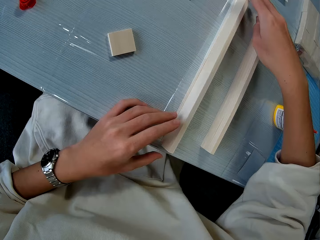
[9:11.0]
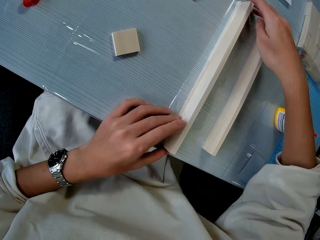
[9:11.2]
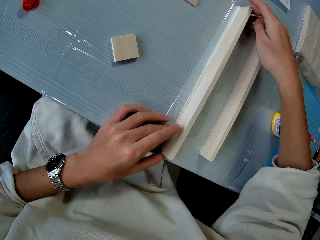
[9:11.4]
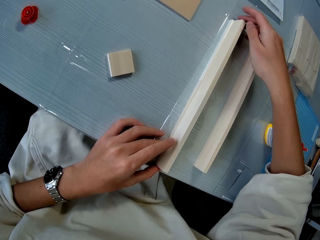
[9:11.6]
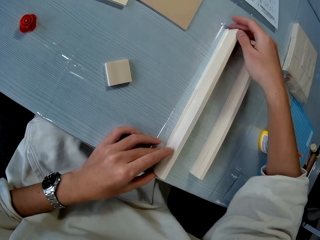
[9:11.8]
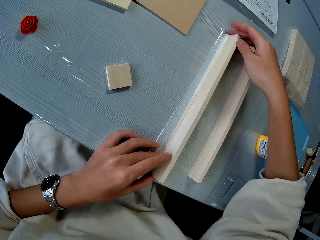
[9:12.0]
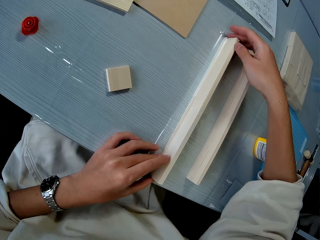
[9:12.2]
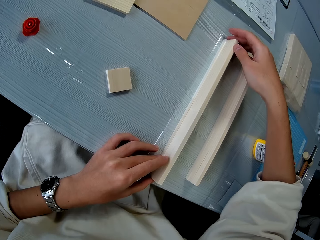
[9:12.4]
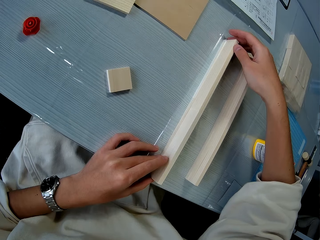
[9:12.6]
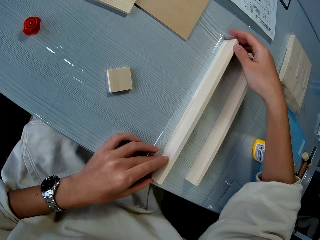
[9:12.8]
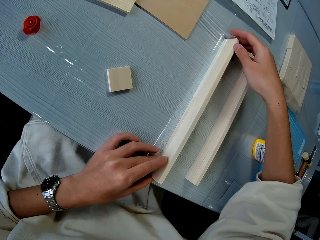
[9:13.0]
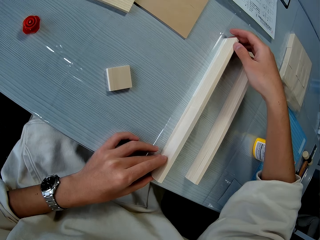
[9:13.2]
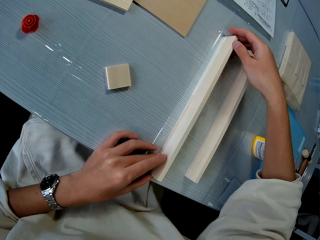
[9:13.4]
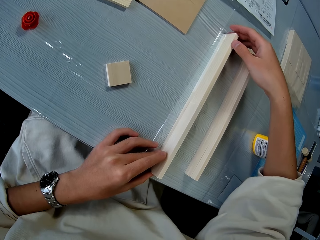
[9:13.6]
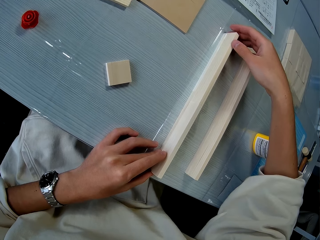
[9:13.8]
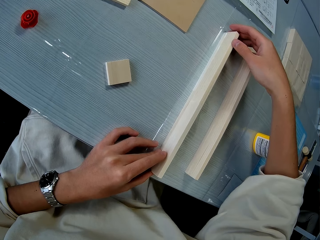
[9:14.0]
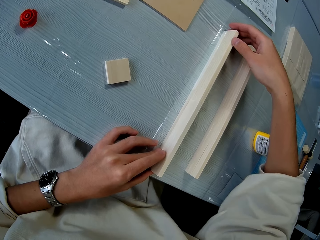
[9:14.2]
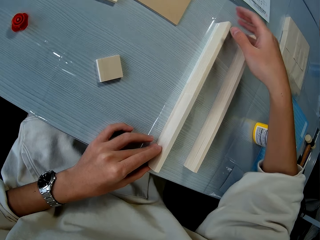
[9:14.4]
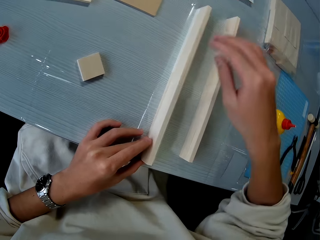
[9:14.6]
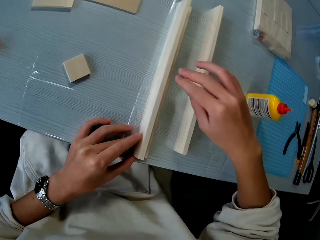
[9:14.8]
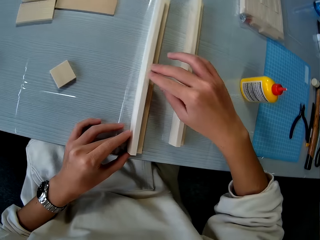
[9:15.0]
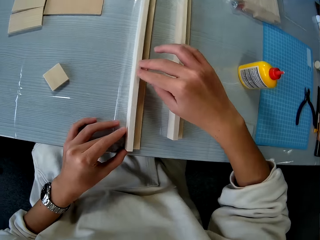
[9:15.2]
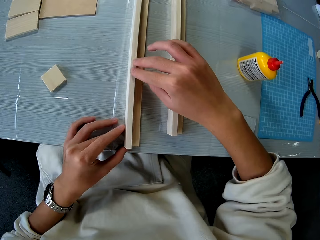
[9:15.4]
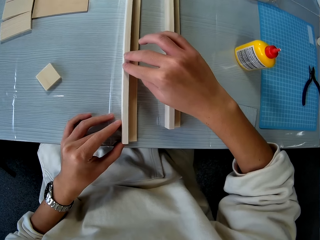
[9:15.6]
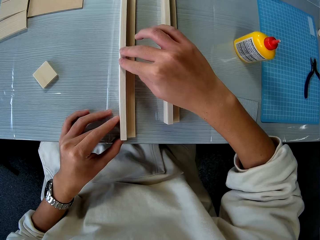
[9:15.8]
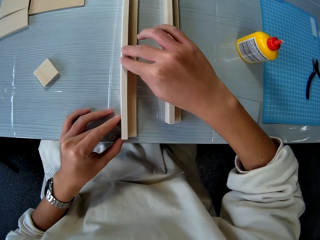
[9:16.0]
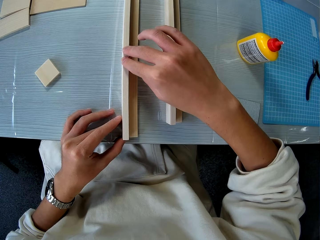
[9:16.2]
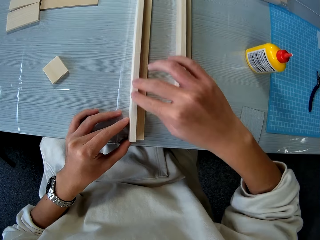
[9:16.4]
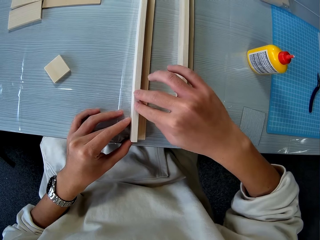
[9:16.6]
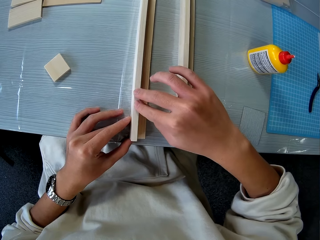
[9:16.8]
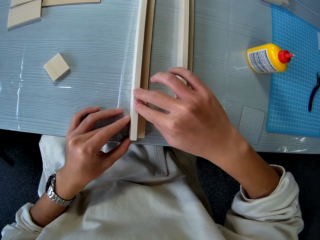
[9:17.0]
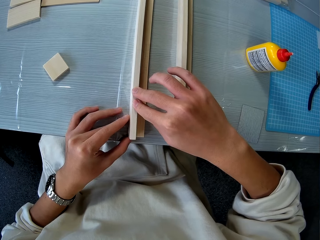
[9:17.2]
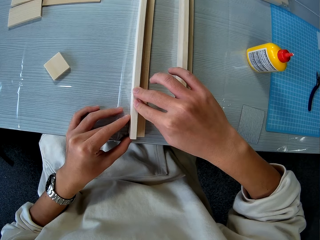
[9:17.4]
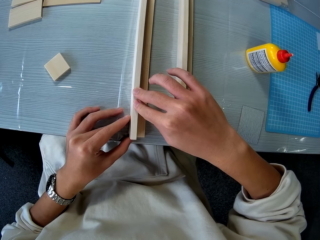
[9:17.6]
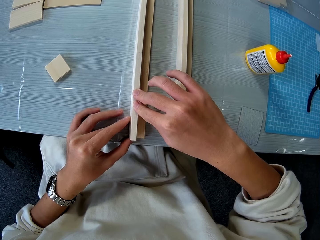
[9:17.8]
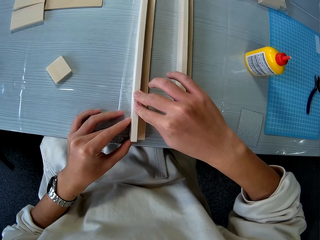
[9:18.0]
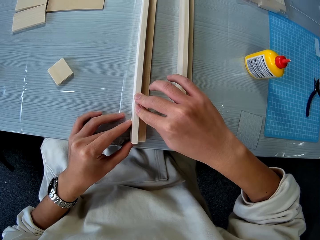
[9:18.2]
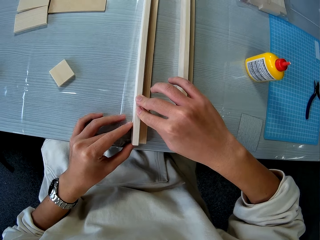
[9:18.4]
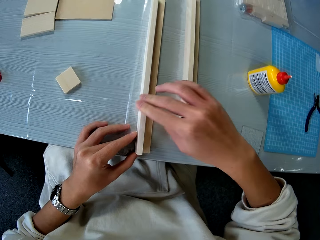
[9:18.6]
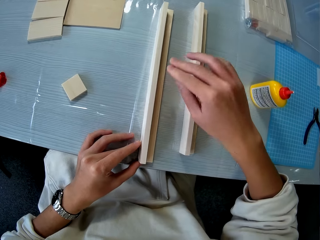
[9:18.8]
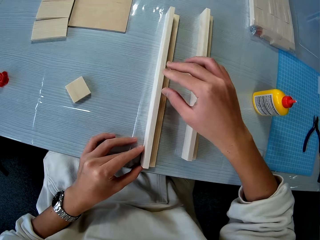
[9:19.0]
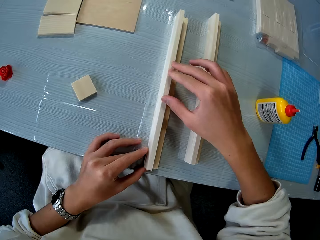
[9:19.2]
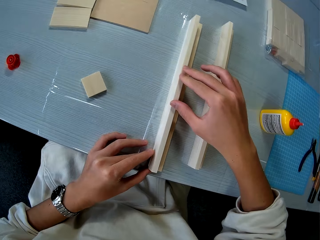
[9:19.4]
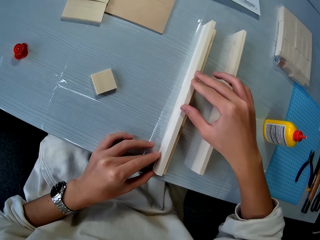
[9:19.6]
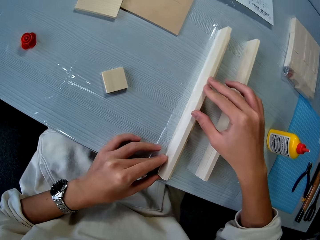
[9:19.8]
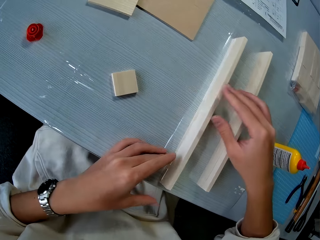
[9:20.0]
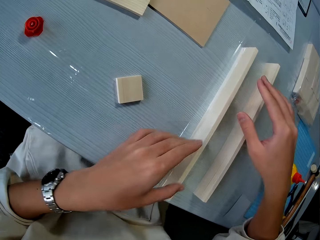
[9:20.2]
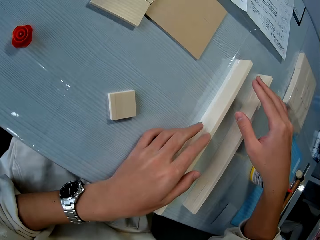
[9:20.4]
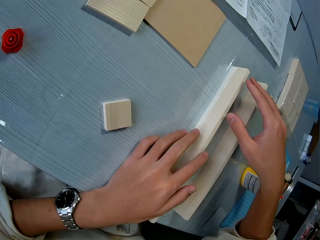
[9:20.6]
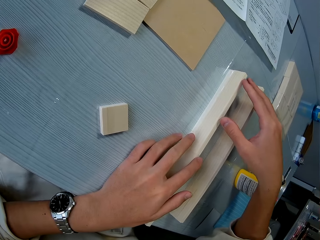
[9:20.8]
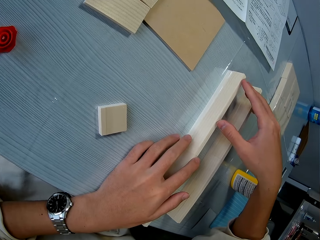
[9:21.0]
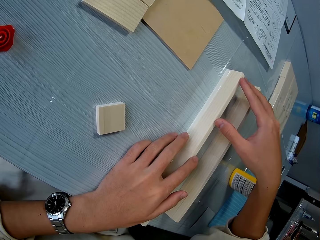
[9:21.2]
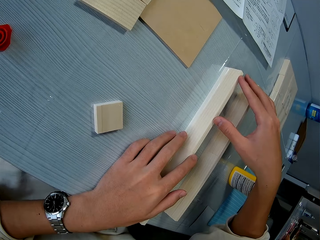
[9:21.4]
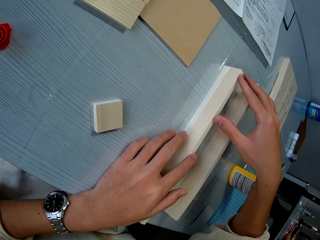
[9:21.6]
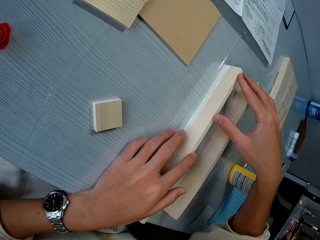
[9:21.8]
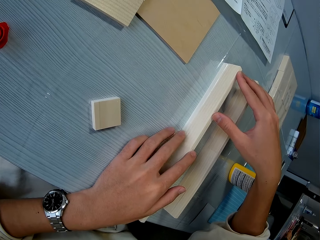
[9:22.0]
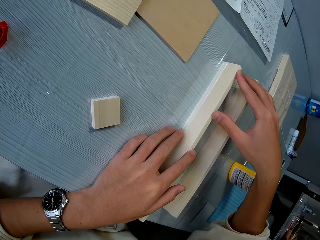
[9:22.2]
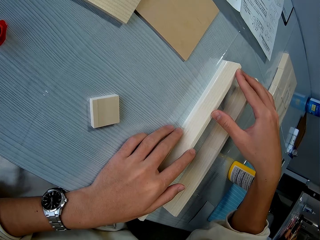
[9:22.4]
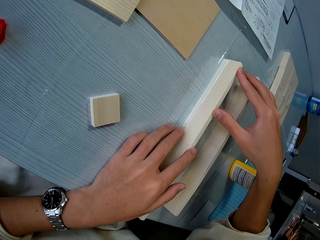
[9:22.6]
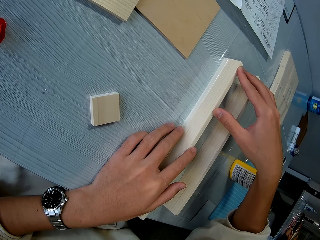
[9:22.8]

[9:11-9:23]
The camera wearer glues the pieces of wood together. They align the woods on each other. They touch the top of the cardboard. They move the hand. They move the hand again. They touch the edge of the cardboard.

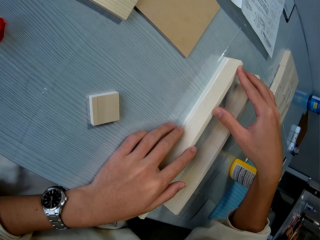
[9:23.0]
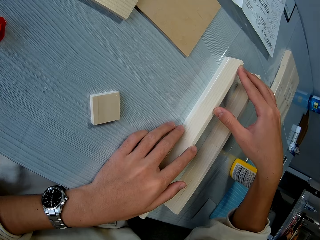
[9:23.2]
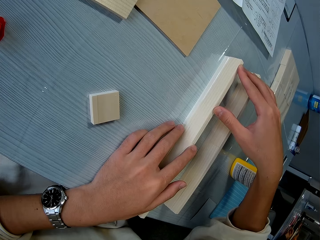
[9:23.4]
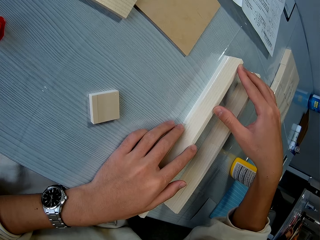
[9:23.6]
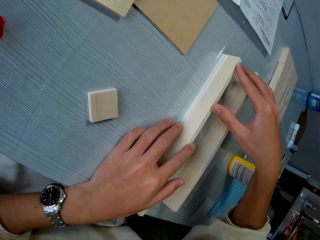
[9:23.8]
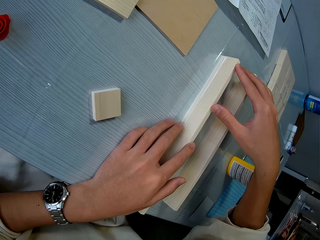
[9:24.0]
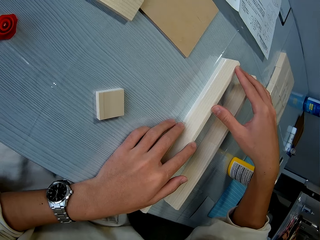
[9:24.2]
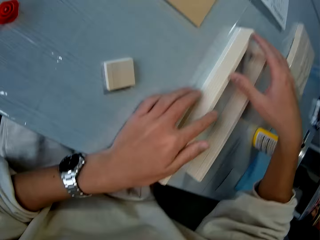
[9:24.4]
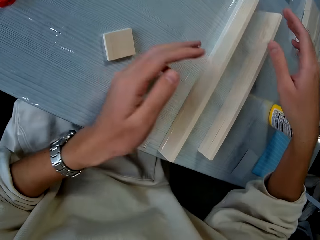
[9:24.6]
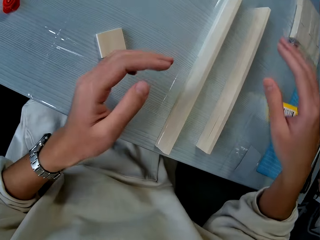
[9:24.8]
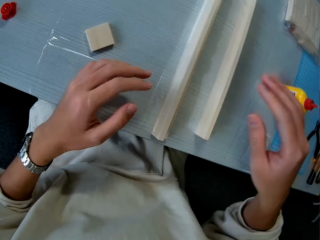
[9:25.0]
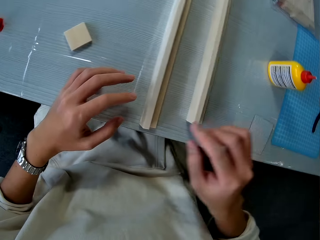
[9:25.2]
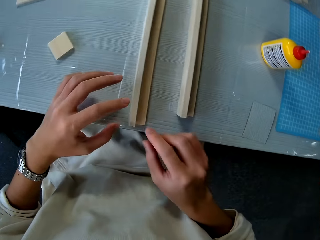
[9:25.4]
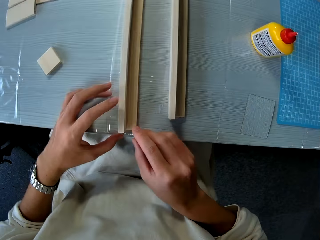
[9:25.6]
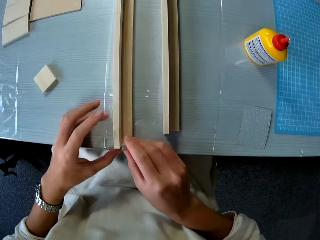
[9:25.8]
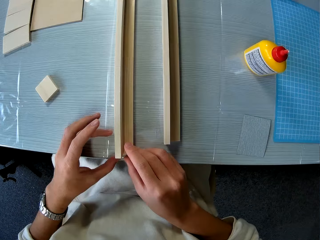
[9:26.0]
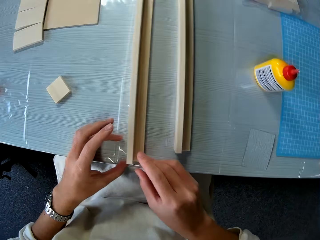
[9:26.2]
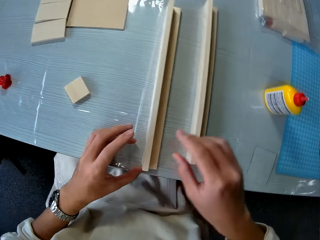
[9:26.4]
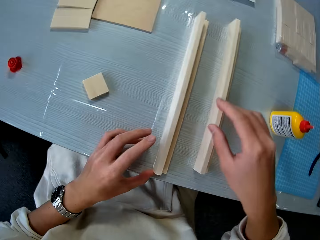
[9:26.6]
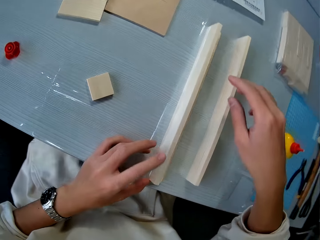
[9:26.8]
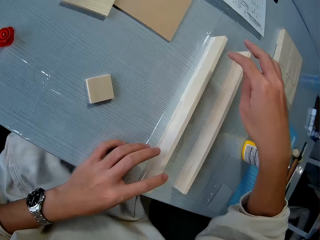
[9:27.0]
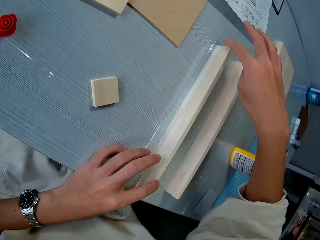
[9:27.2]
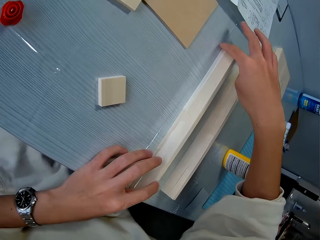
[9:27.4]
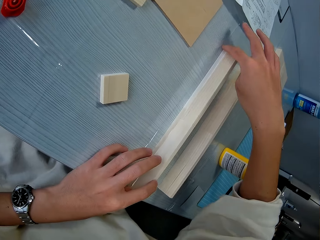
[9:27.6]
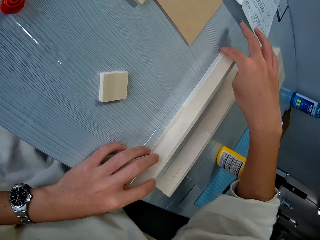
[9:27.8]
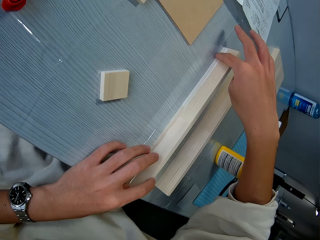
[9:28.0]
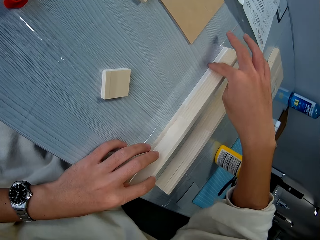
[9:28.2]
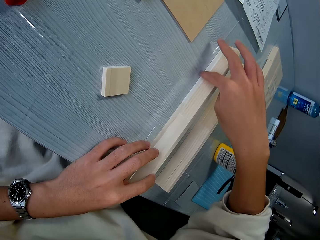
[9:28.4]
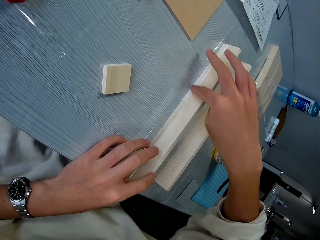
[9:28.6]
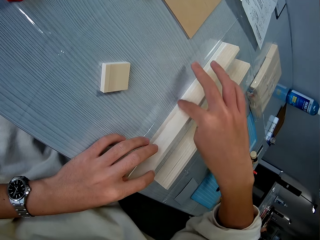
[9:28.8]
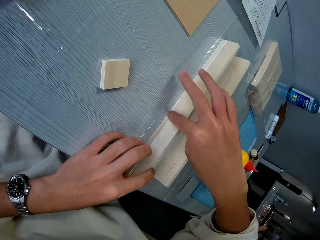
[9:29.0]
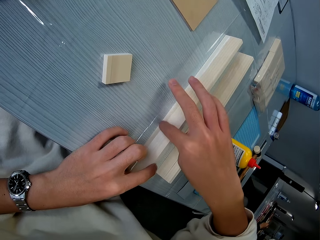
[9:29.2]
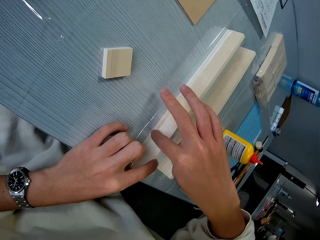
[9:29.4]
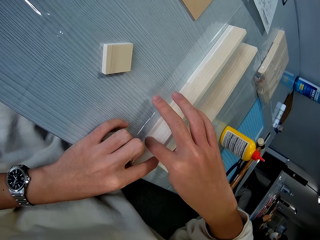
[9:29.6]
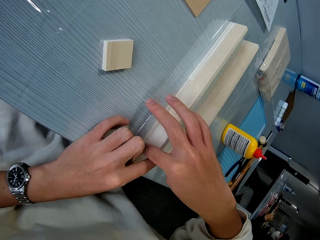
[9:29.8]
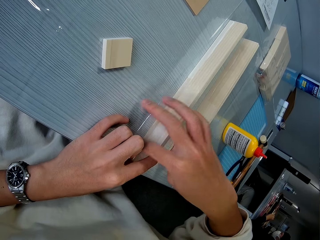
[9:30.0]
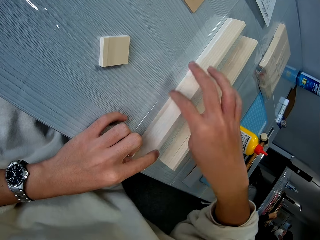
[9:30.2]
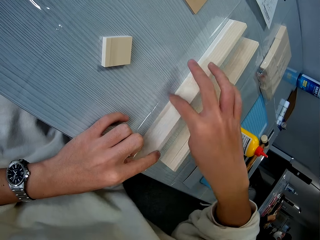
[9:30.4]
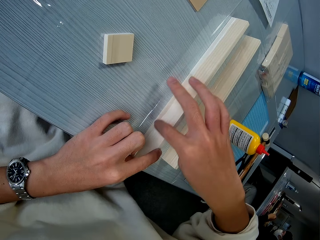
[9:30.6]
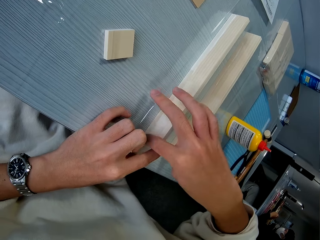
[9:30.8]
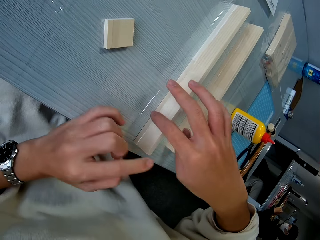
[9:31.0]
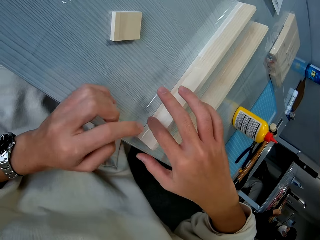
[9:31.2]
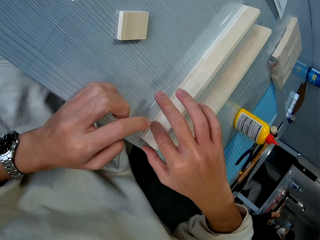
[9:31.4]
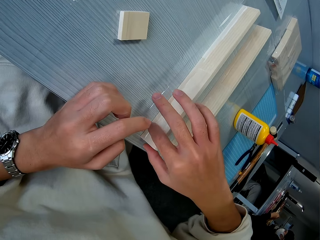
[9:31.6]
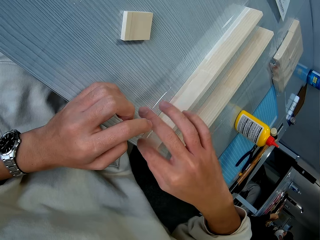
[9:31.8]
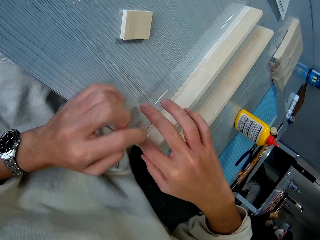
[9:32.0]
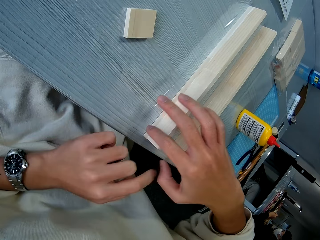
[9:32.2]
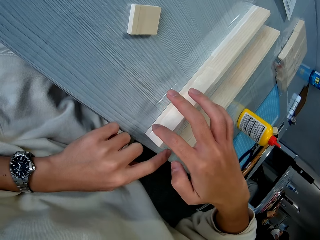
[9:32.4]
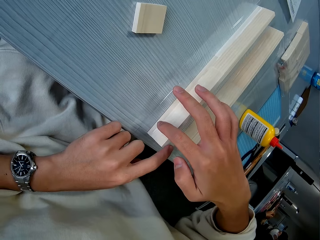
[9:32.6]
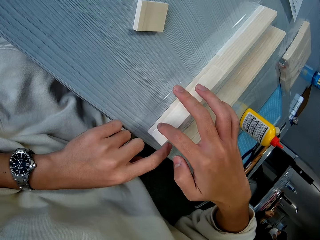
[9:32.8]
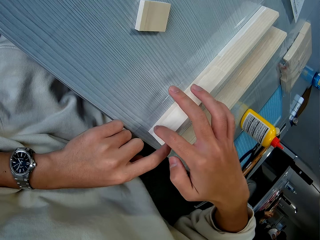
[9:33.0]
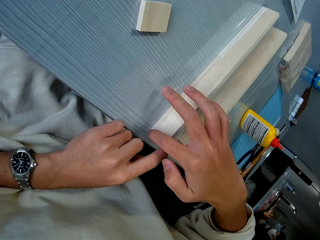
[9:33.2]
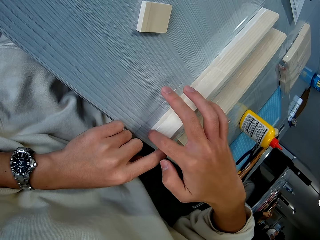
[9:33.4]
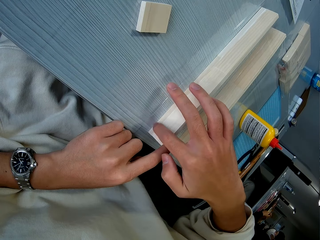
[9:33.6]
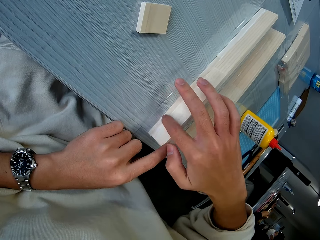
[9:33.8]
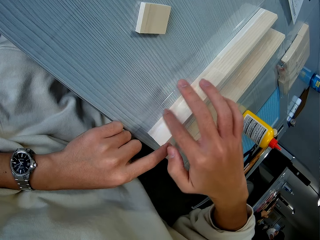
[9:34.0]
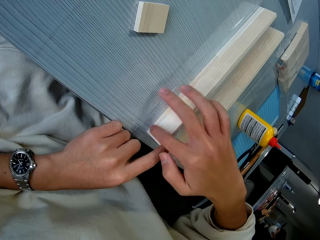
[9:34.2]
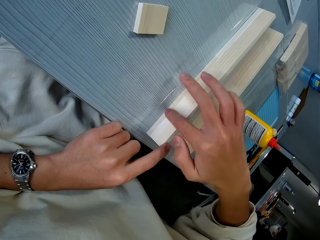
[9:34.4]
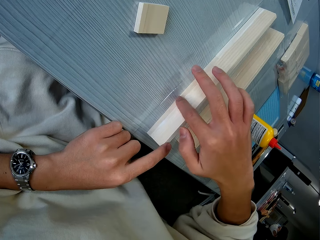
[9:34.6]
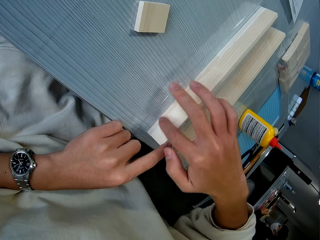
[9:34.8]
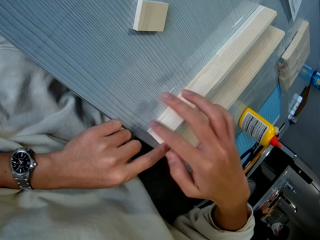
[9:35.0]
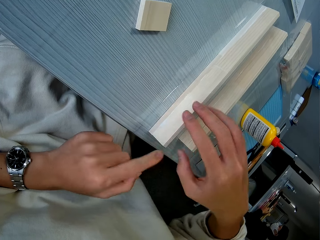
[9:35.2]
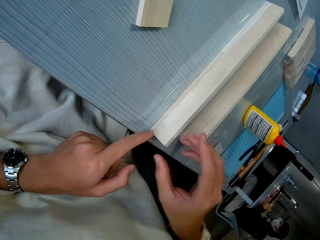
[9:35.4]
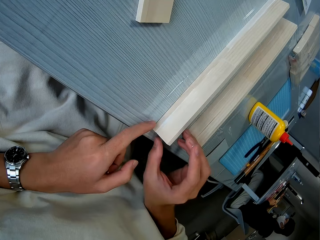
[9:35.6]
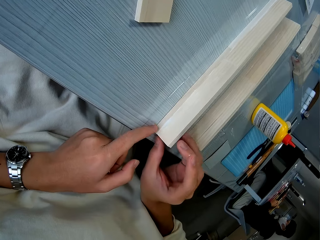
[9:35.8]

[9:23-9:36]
The camera wearer moves the hands to the edge. He aligns the cardboard with glue. He touches the cardboard with his finger. He touches the cardboard with his finger again.
